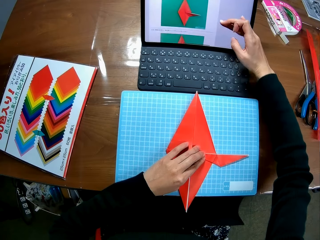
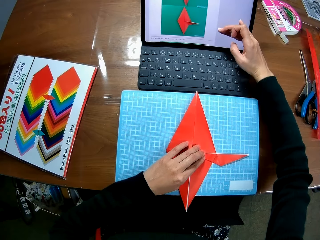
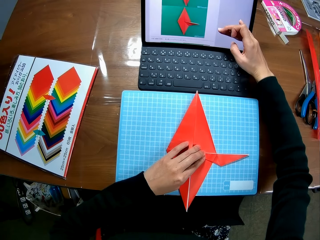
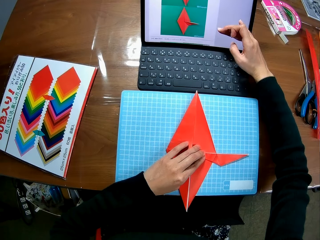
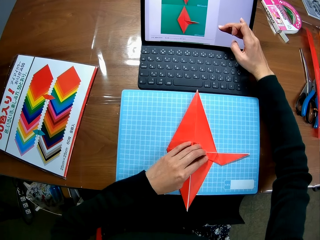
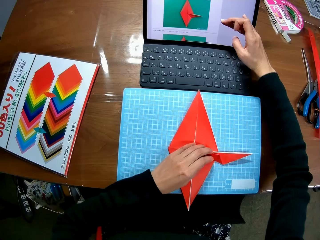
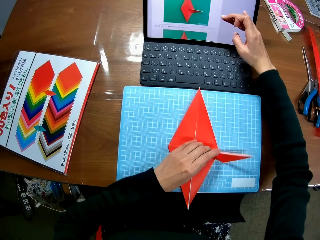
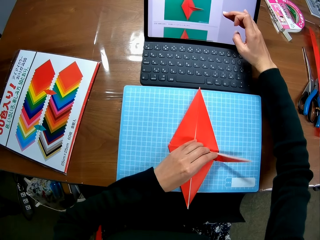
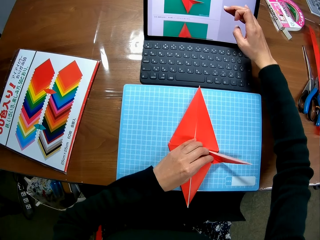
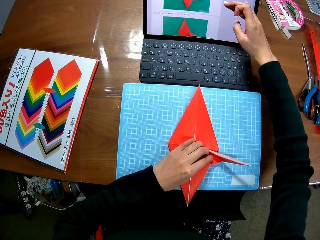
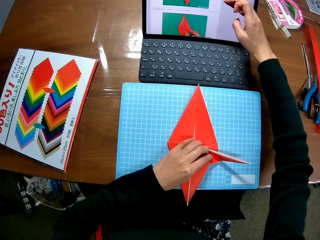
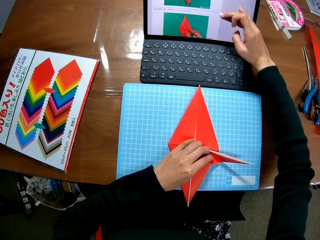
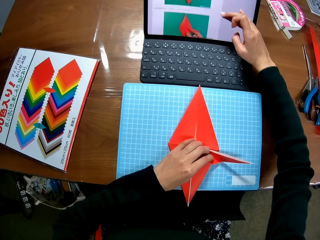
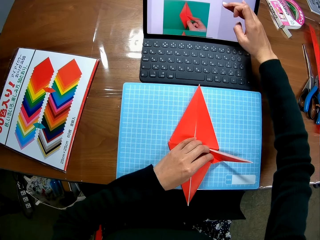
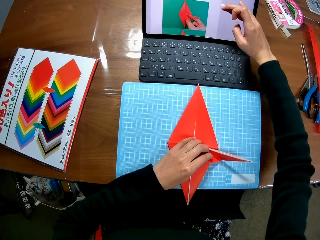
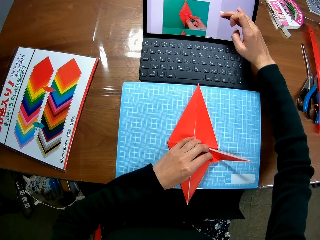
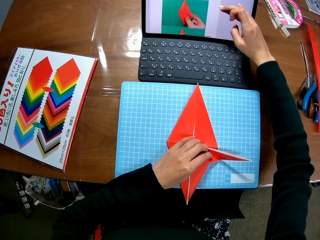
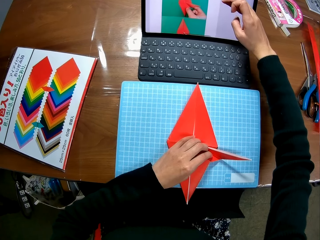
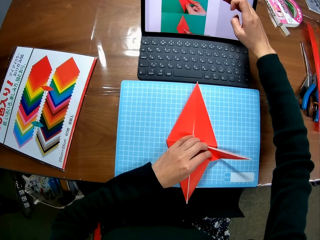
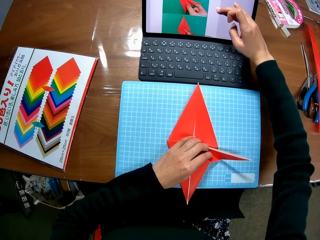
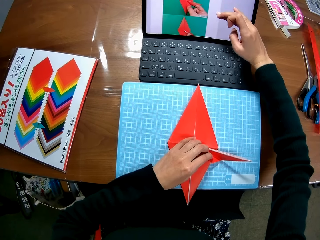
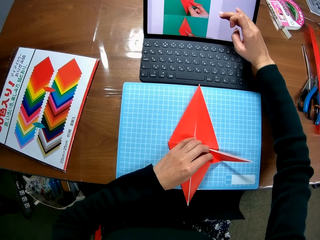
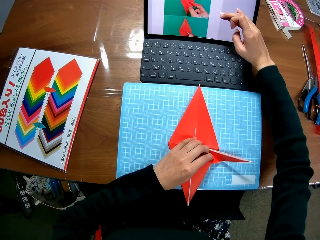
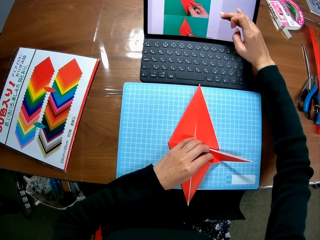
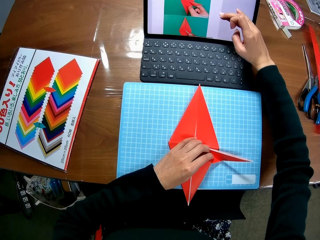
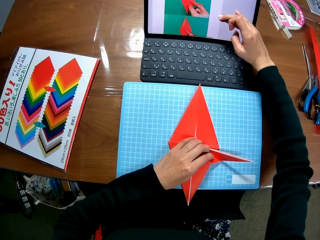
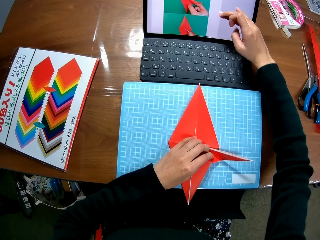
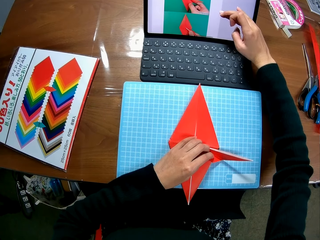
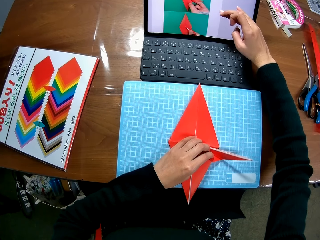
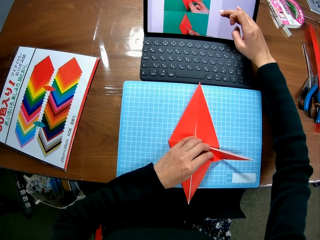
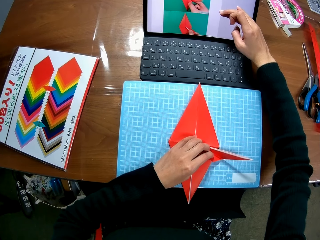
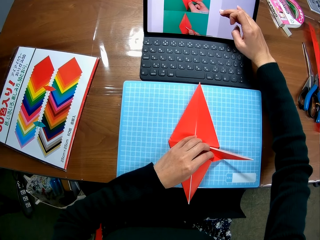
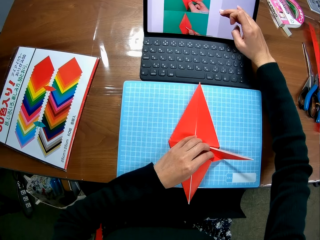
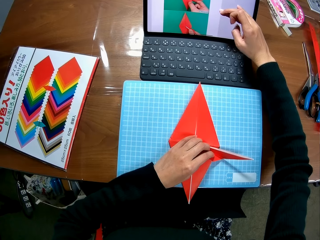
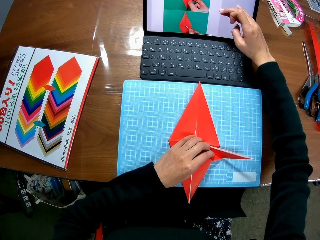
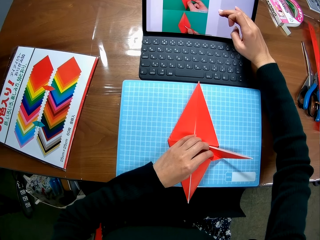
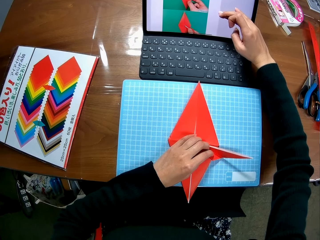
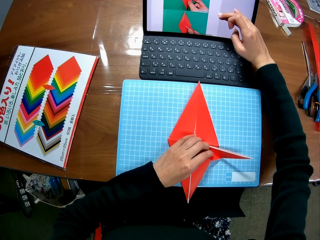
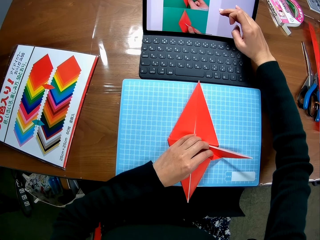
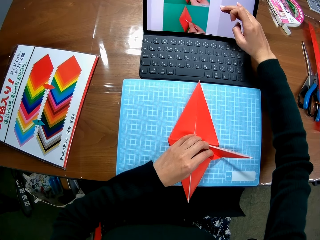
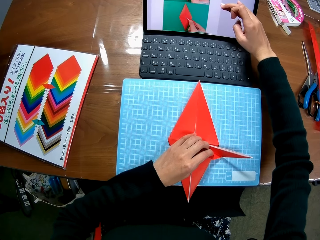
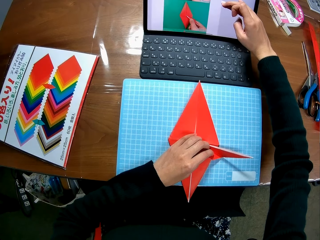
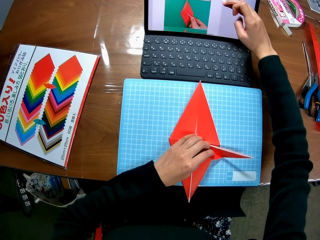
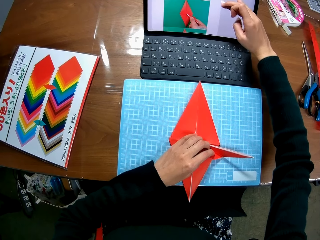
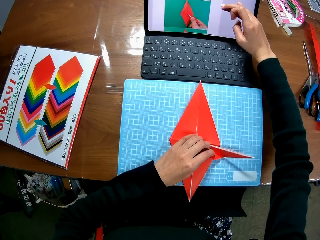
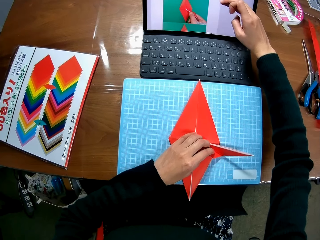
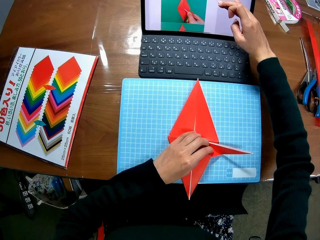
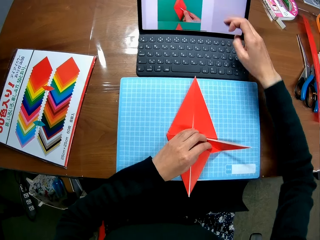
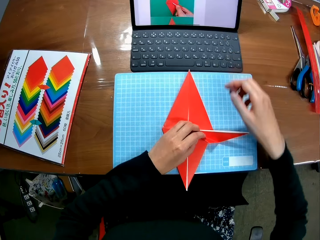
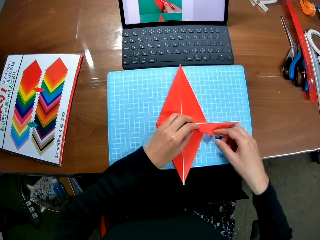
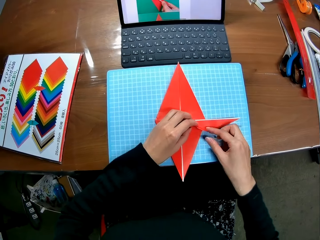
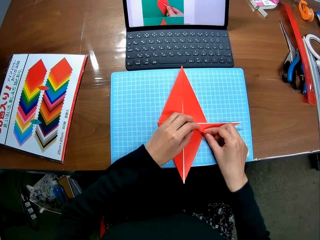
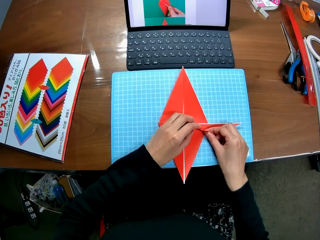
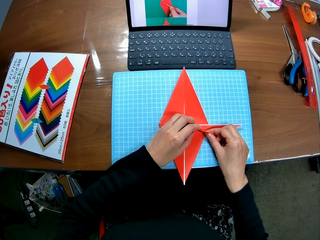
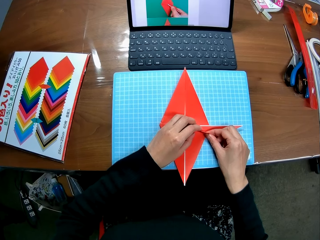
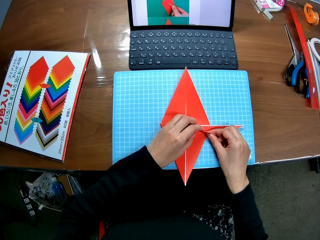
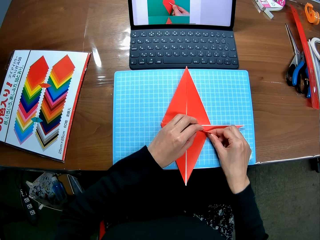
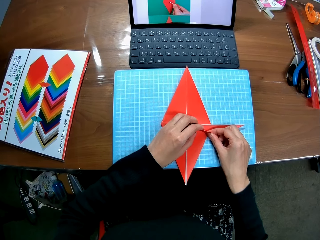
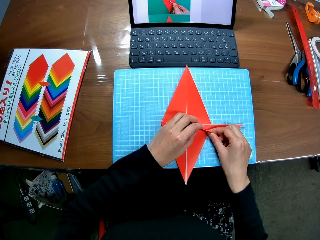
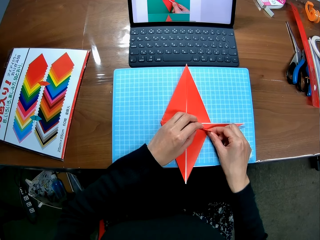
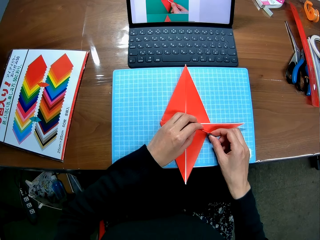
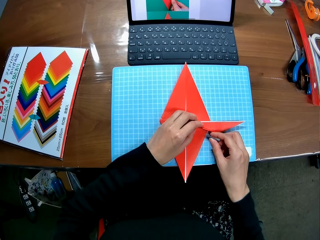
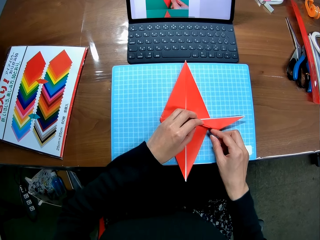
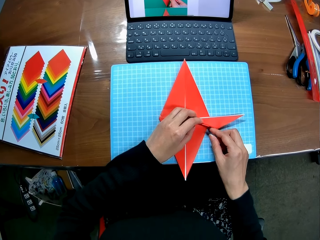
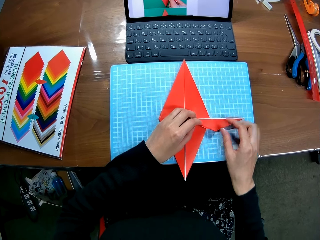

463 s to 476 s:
The camera wearer operates a laptop. She scrolls up the screen of the laptop with her right hand. She holds the kite. She looks at the laptop. She operates the laptop. She holds the kite. She looks at the laptop.

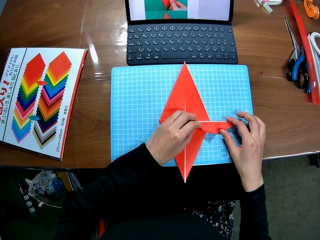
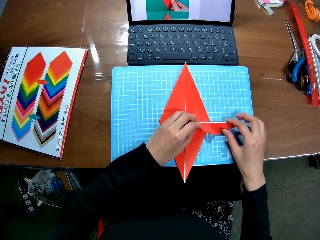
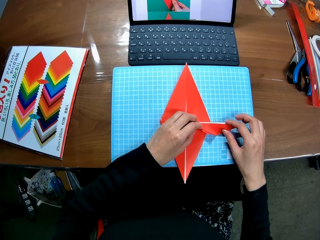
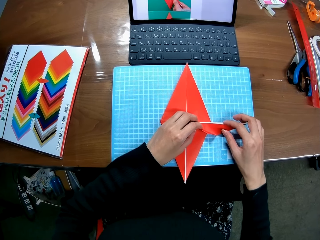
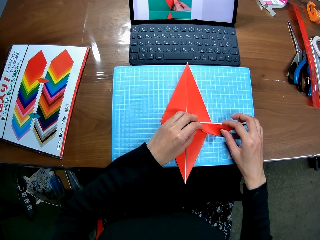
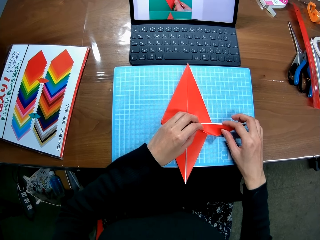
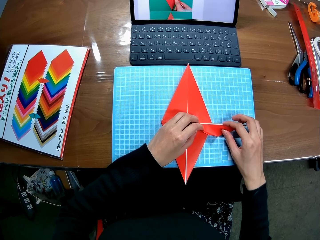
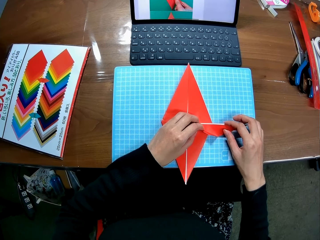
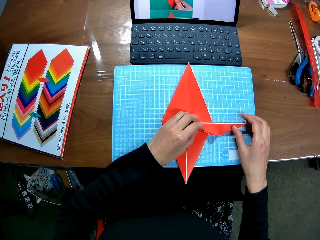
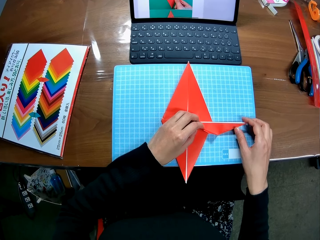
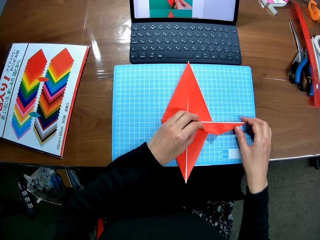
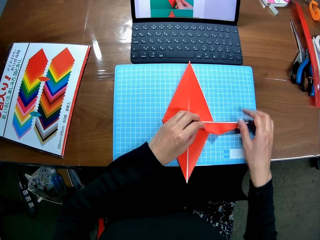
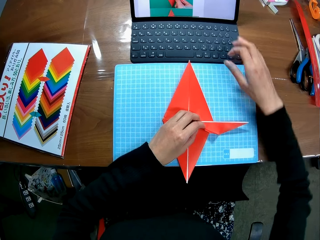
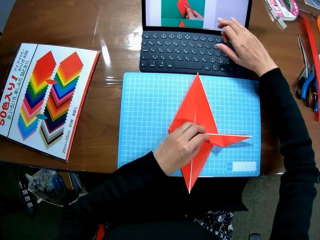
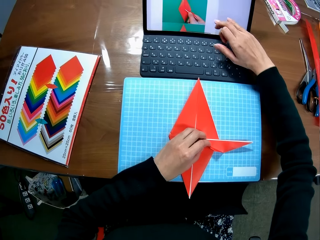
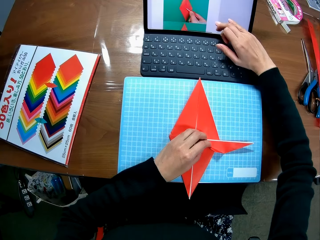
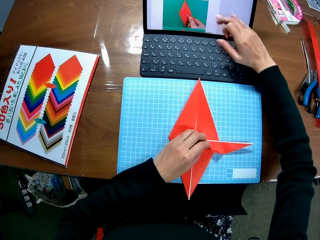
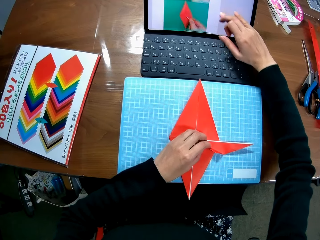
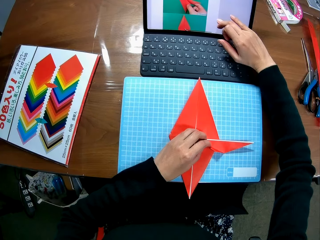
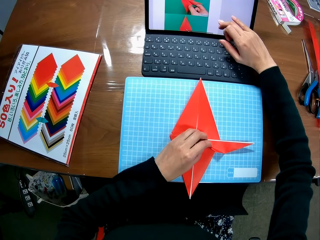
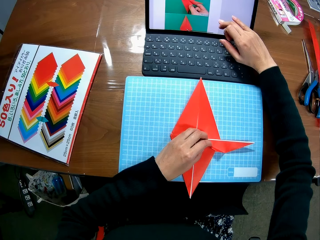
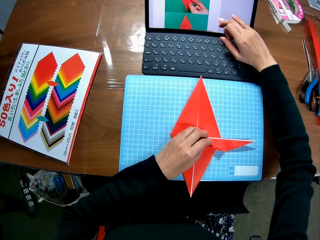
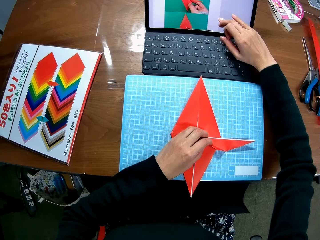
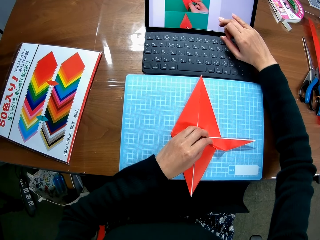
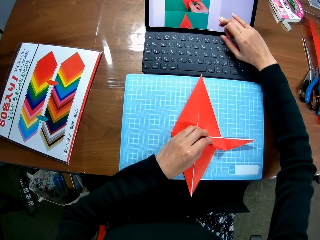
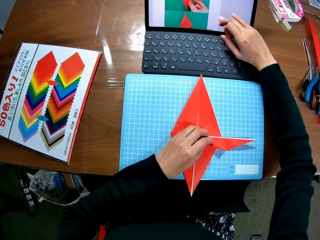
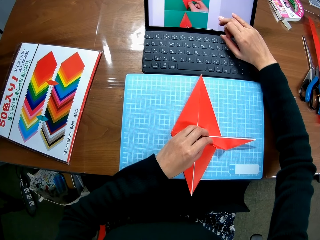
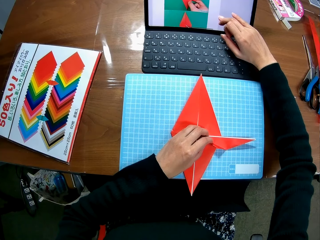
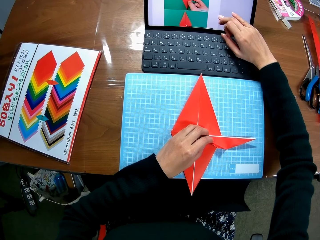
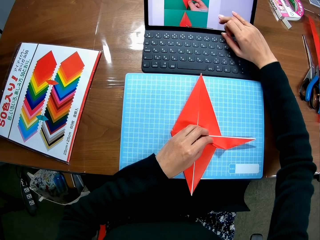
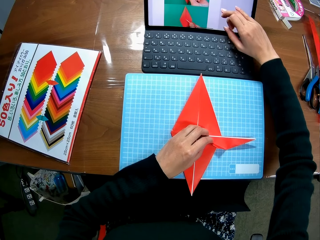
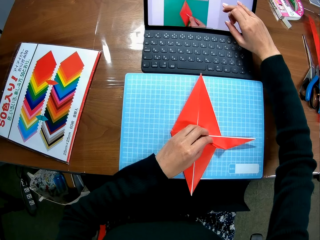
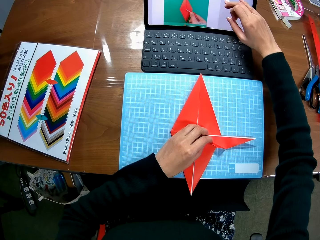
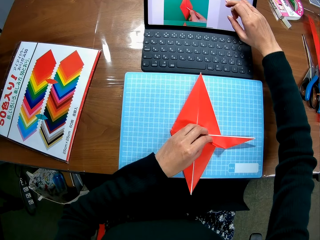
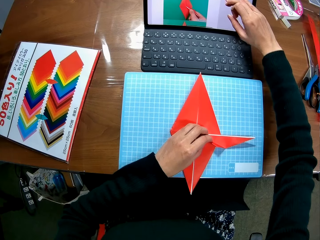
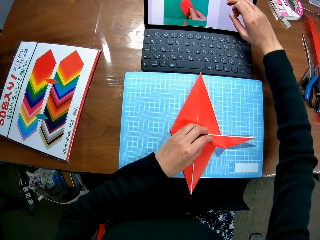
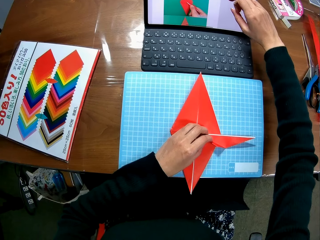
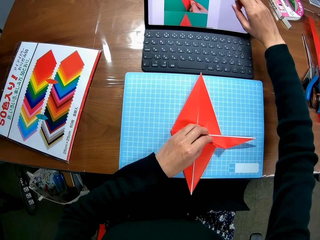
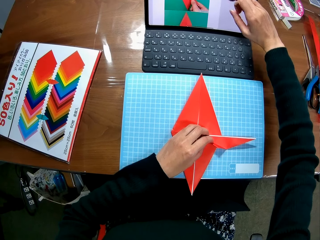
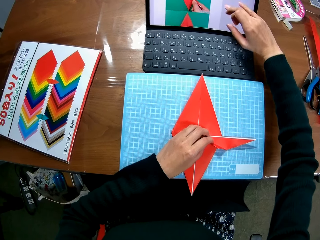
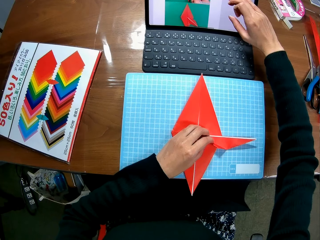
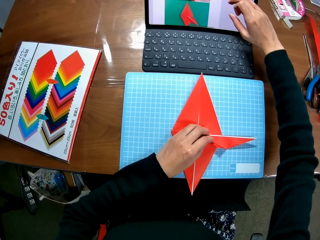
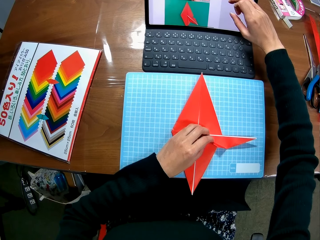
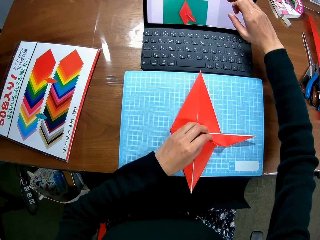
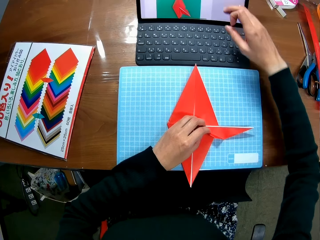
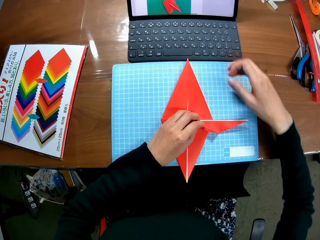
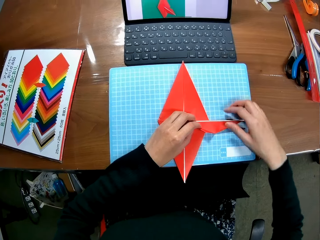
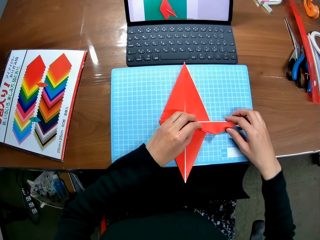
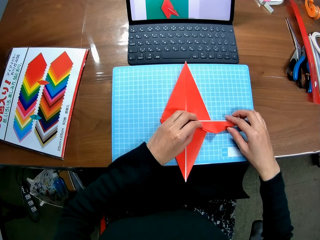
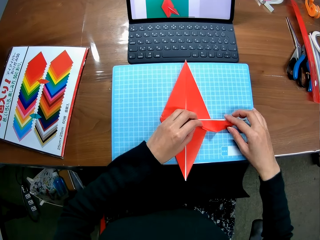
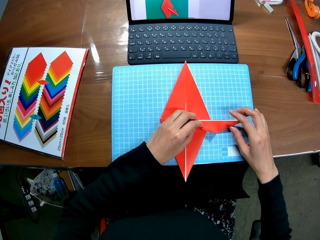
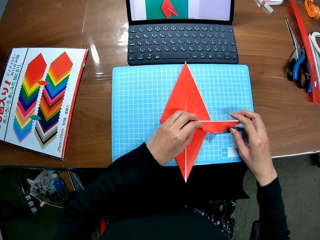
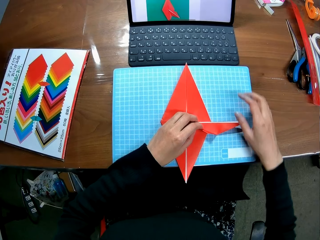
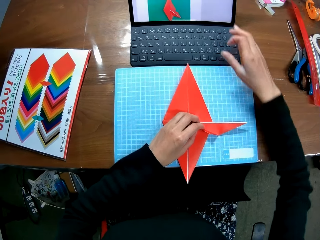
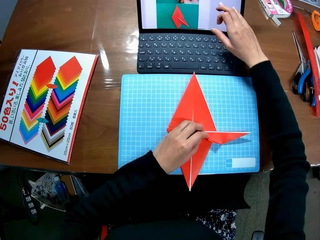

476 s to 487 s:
The camera wearer holds the kite. She folds in the paper craft. She operates a laptop. She scrolls down the screen of the laptop with her right hand. She looks at the laptop. She operates the laptop. She scrolls up the screen of the laptop with her right hand. She holds the kite.
